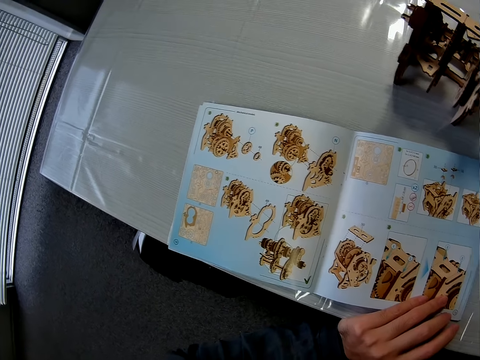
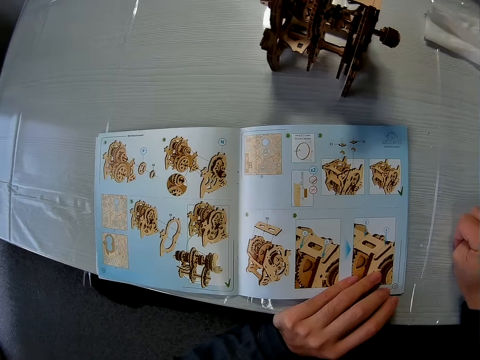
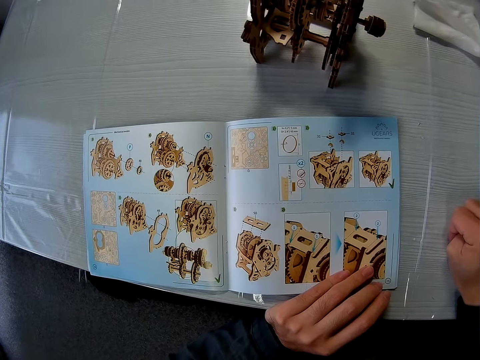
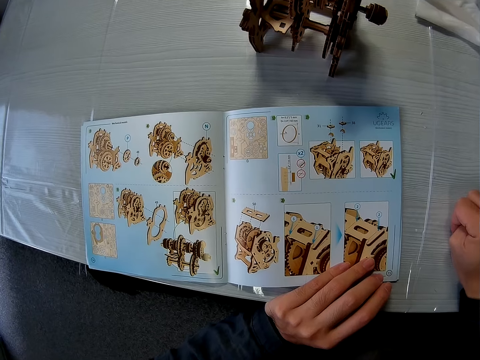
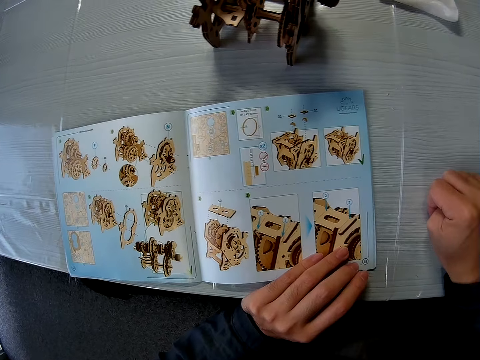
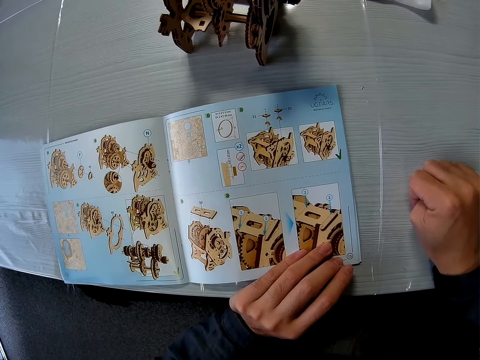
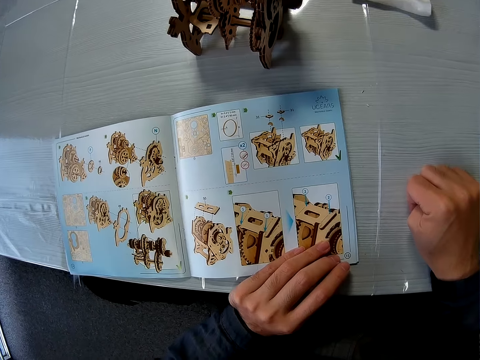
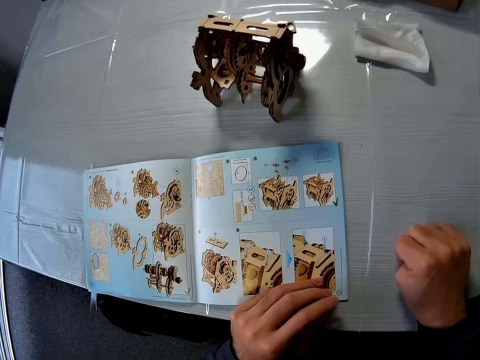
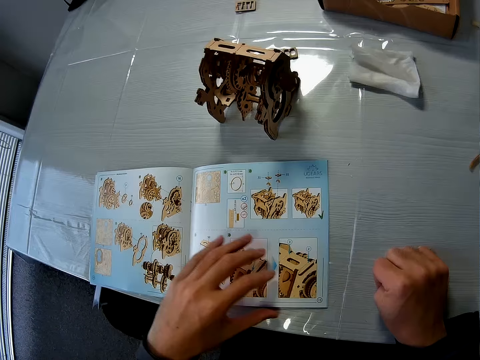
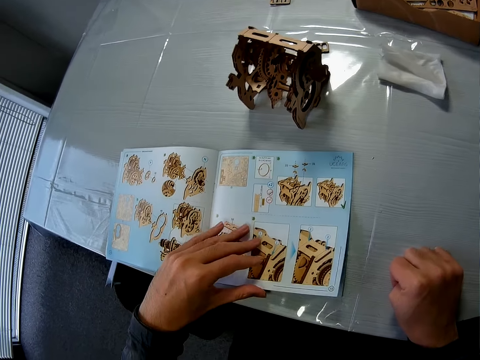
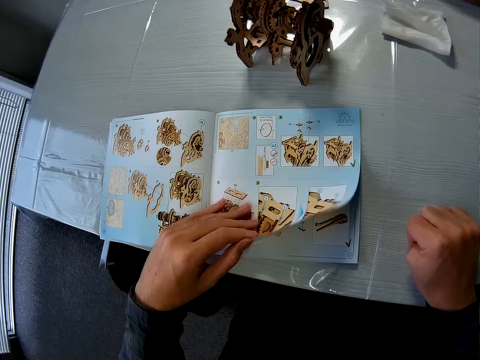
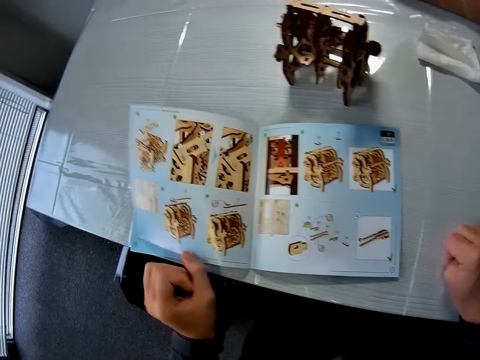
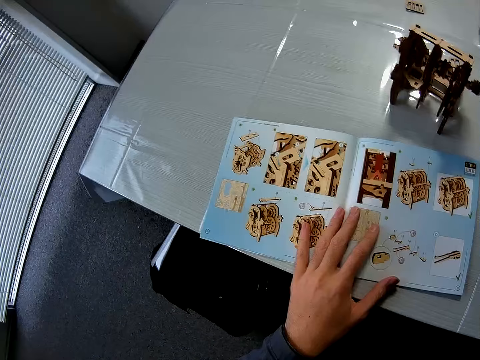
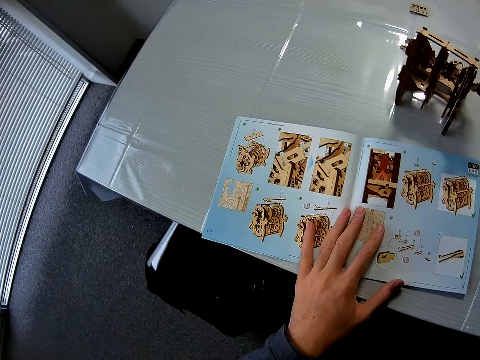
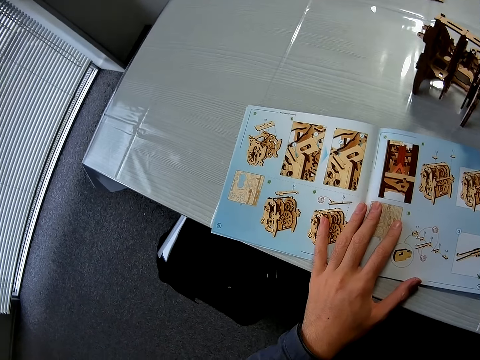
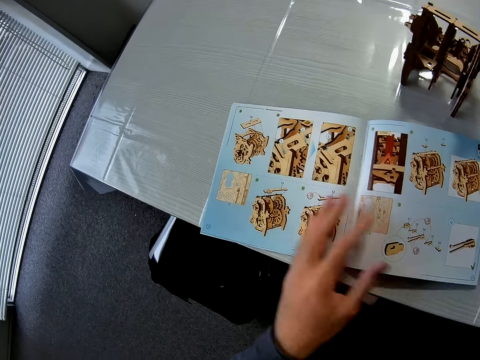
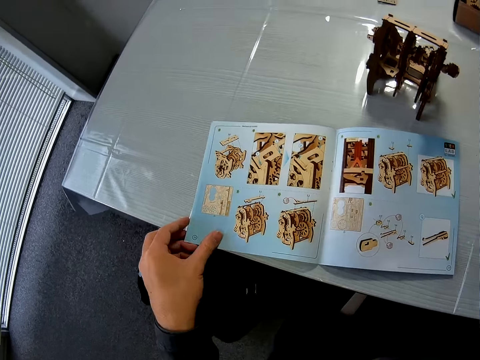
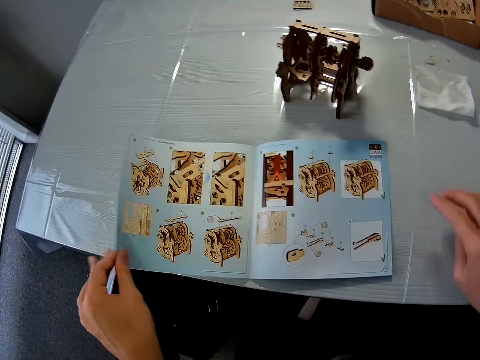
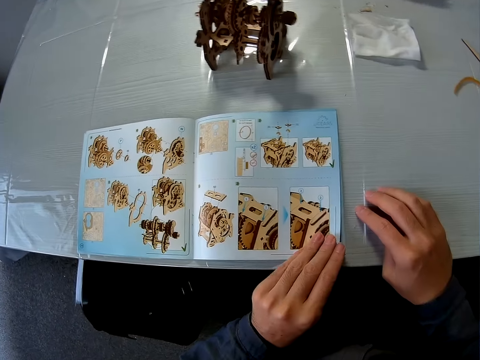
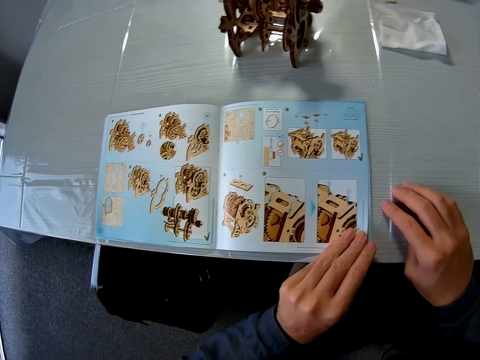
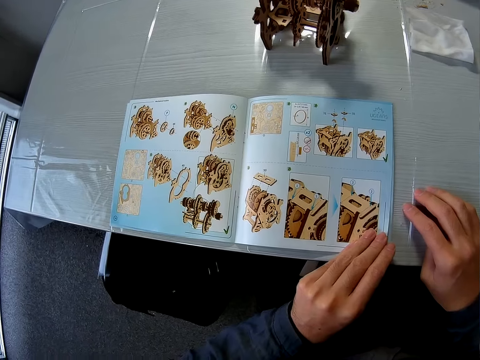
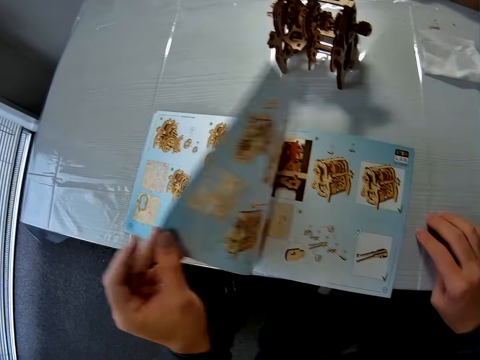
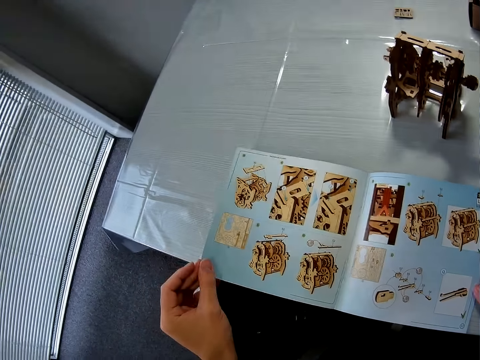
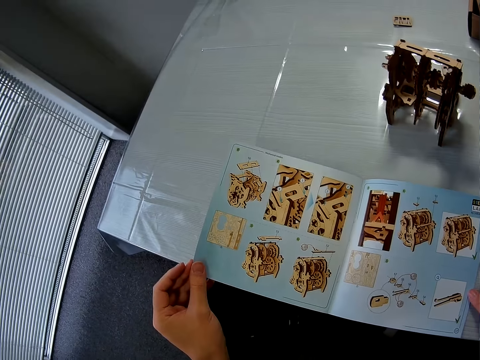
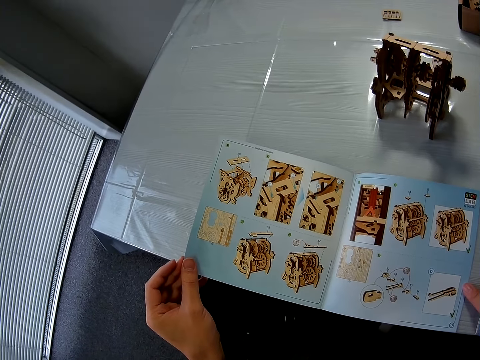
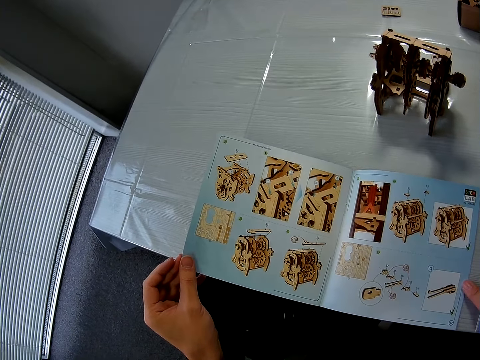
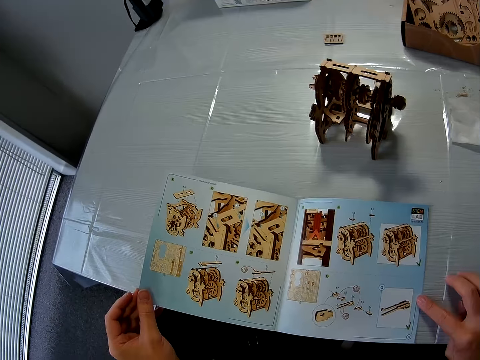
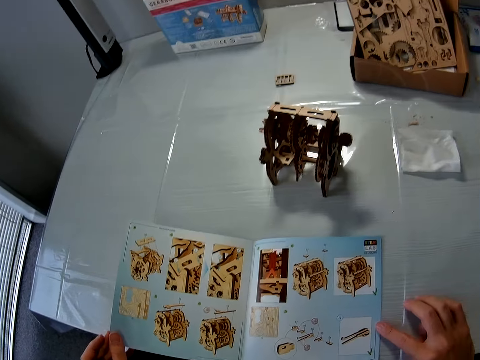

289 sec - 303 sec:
The camera wearer turns a page in the book or manual on the table. They hold the manual. They turn back the page in the book on the table. They hold the manual. They turn the page in the book on the table. They hold the manual.

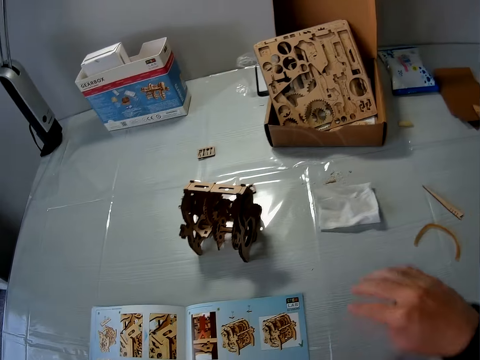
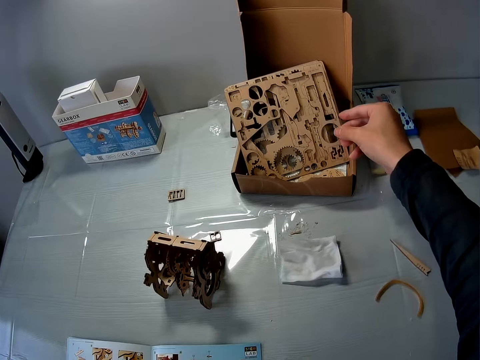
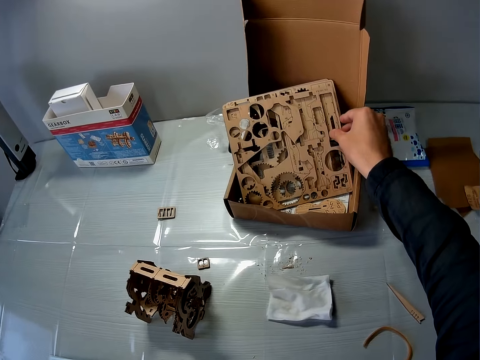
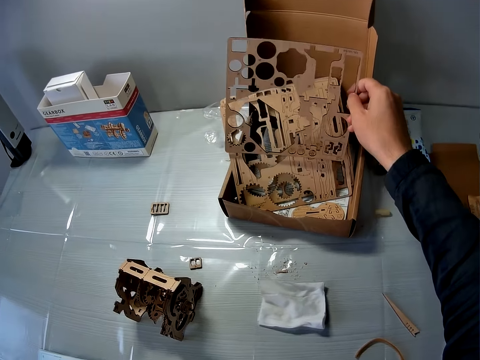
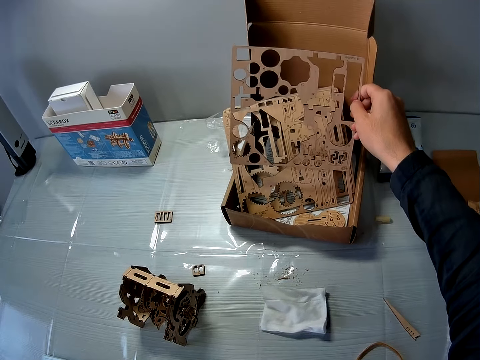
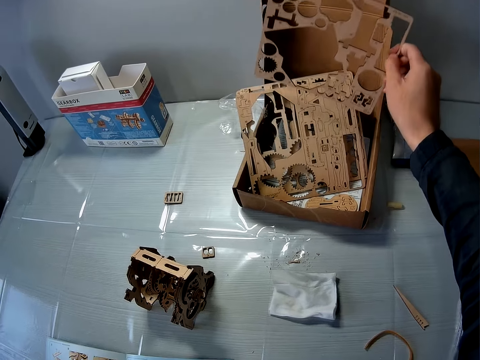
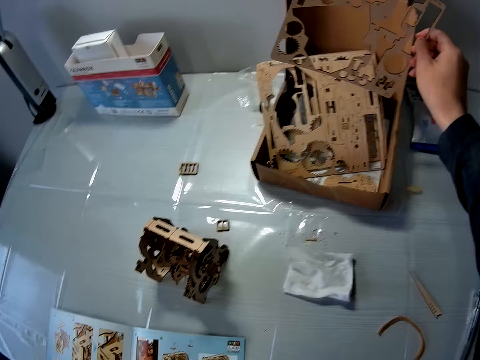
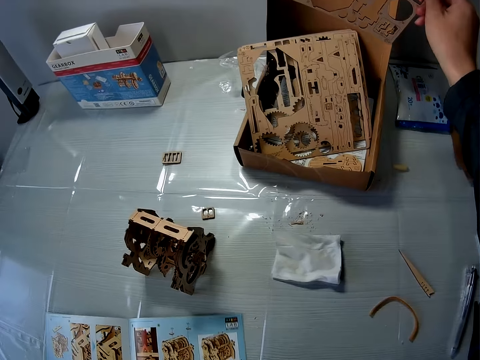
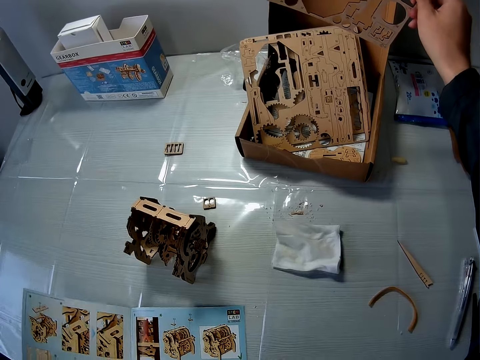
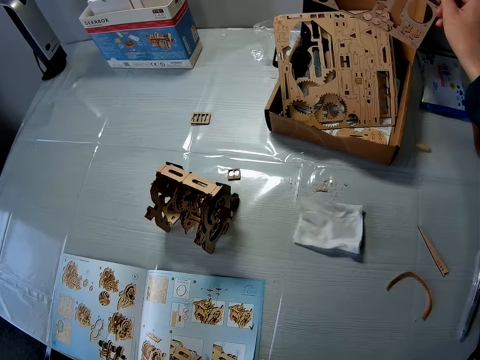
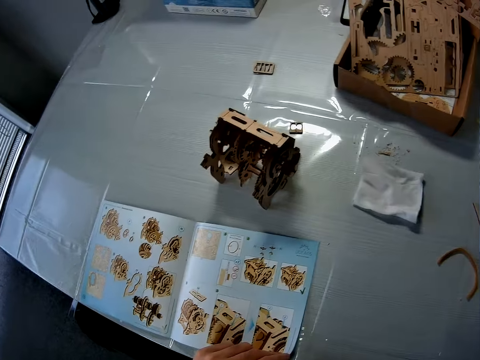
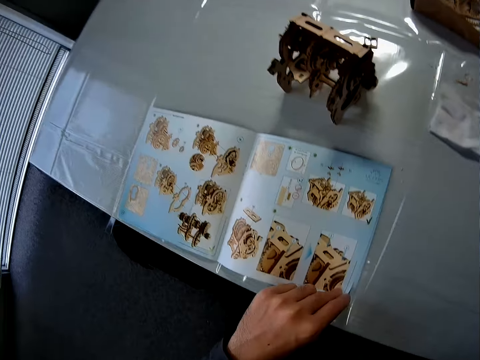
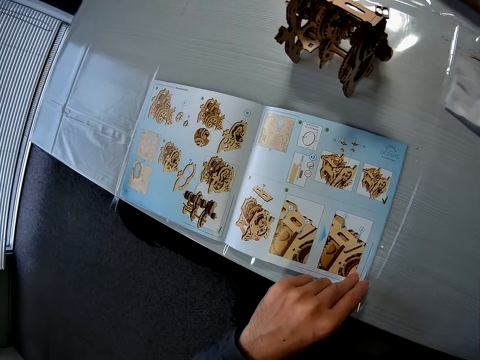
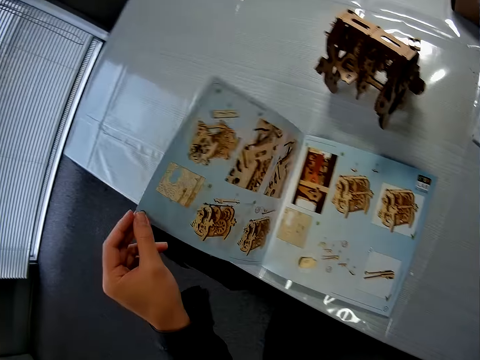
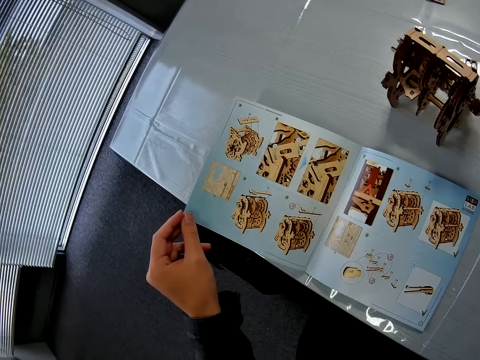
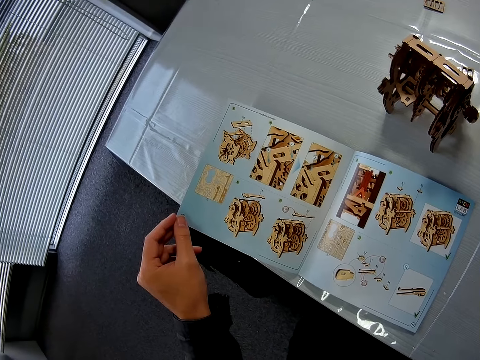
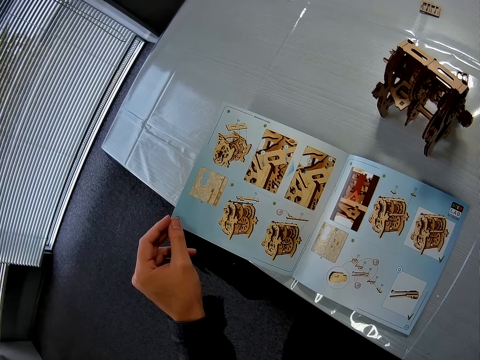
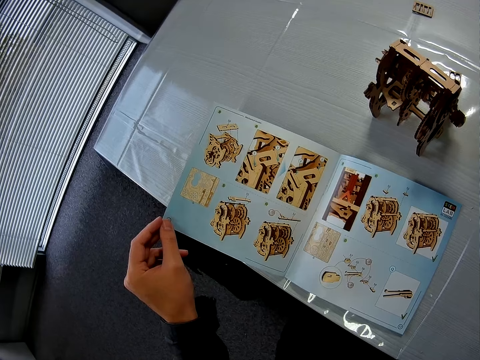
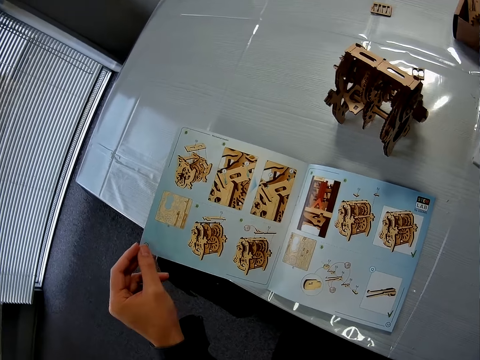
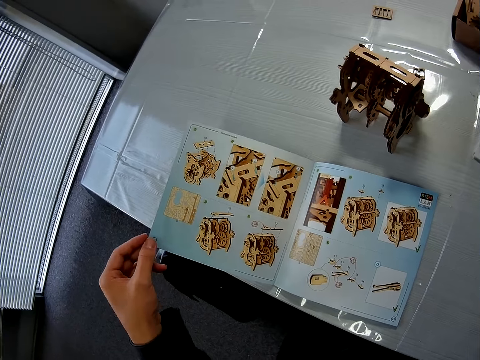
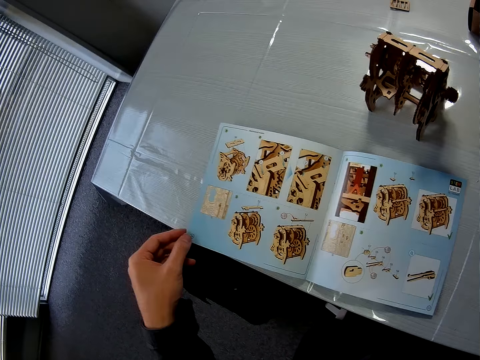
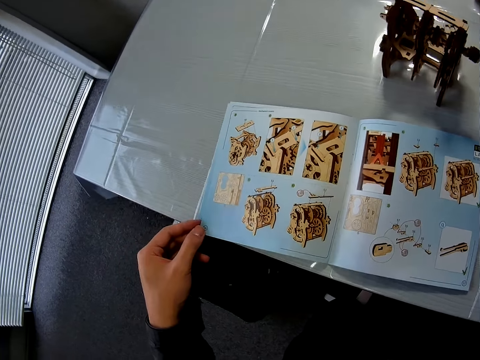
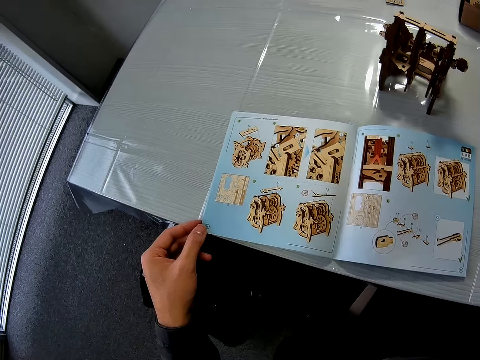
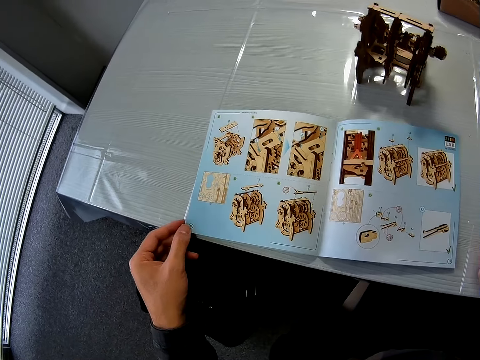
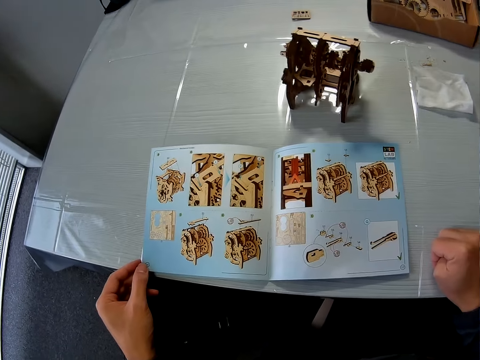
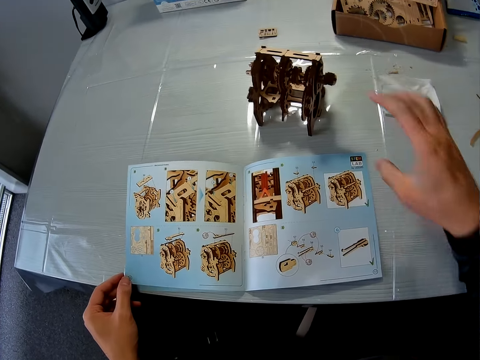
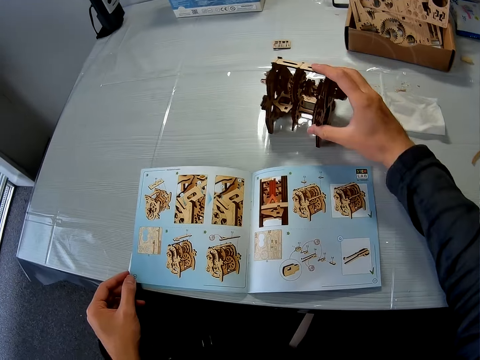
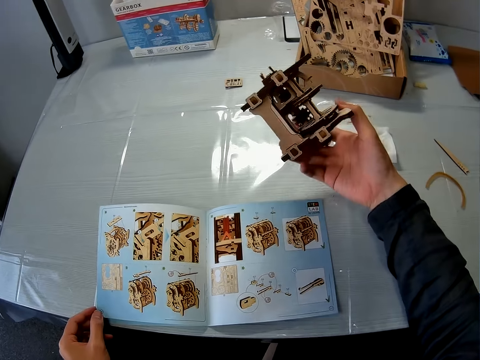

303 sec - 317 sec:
The camera wearer picks up a stem gear cardboard from the box on the table. They lift the stem gear cardboard. They turn a page in the book on the table. They hold the manual. They turn a page in the book on the table again. They hold the manual. They pick up the wooden mechanical model on the table.
